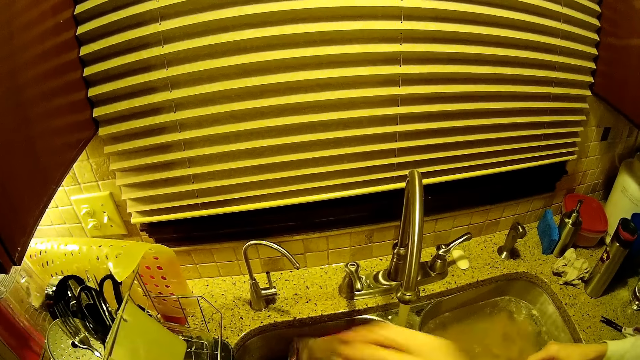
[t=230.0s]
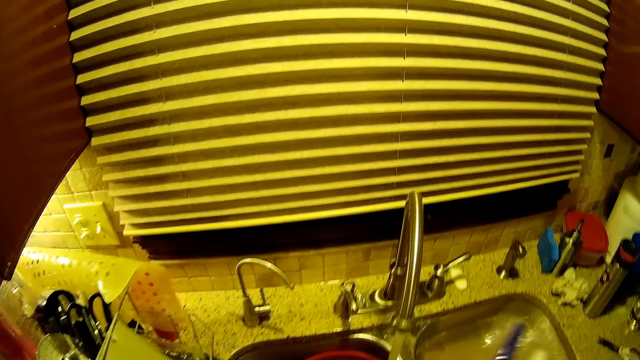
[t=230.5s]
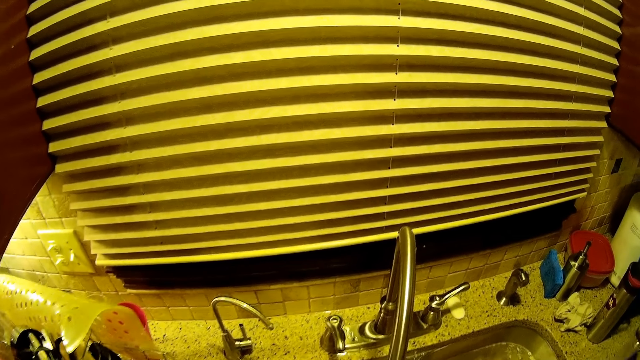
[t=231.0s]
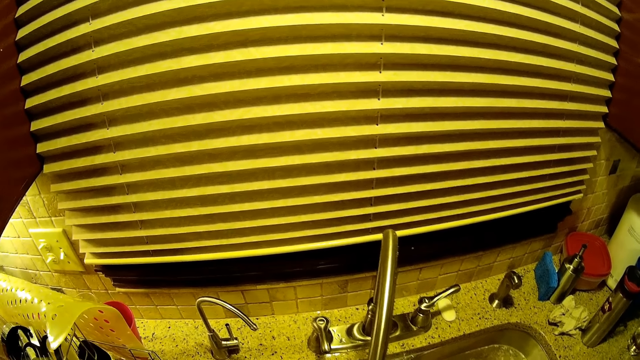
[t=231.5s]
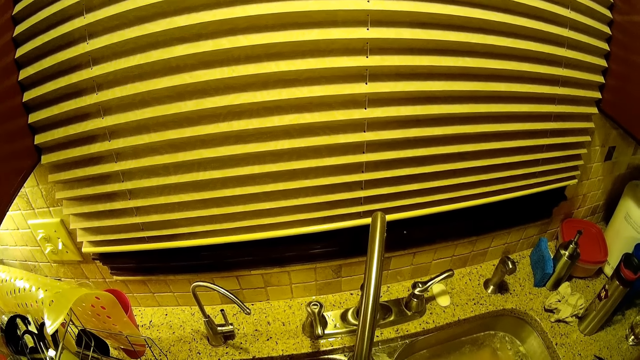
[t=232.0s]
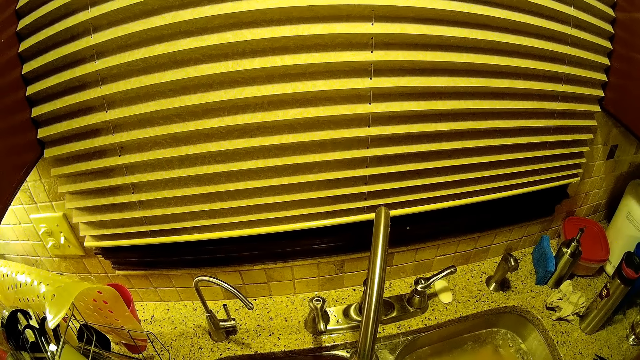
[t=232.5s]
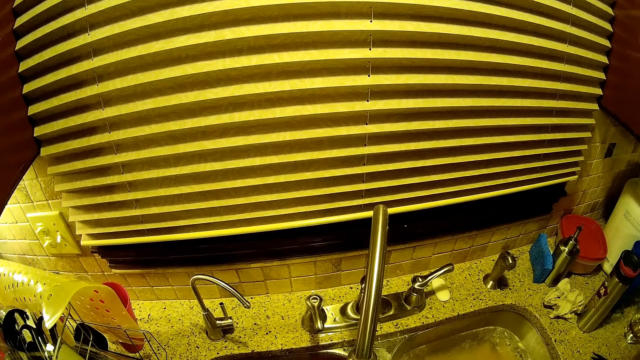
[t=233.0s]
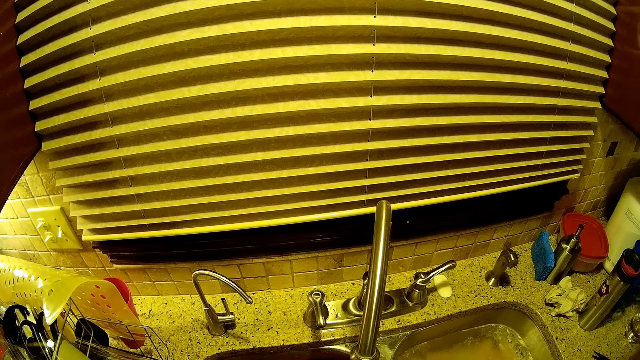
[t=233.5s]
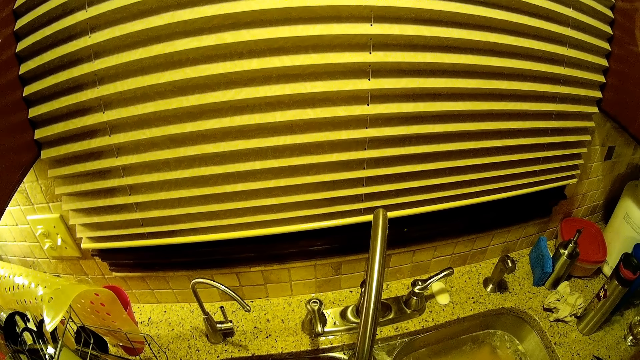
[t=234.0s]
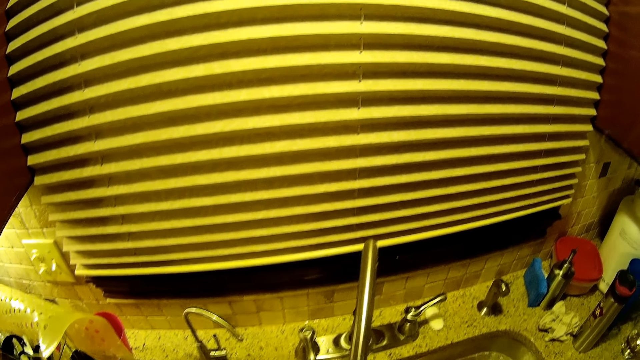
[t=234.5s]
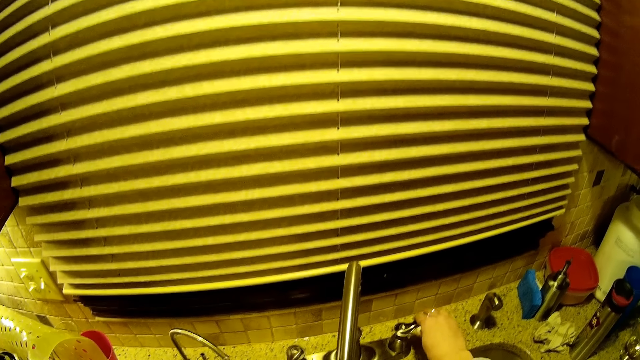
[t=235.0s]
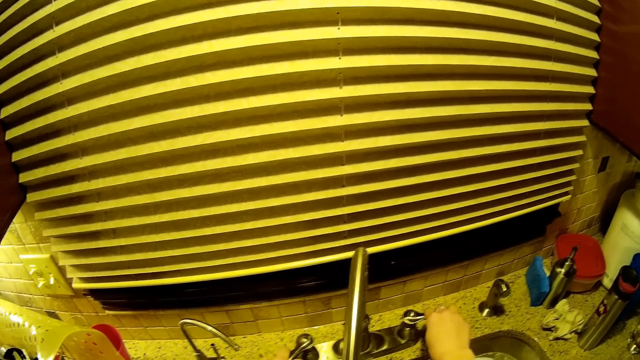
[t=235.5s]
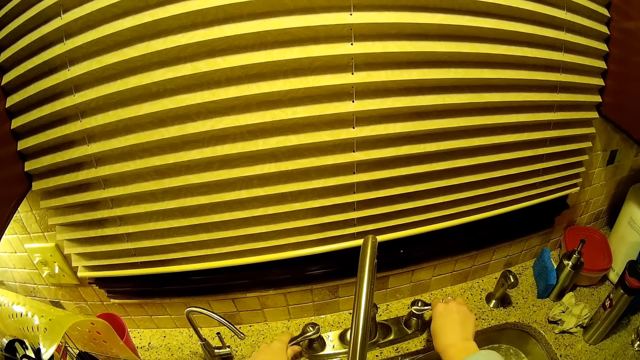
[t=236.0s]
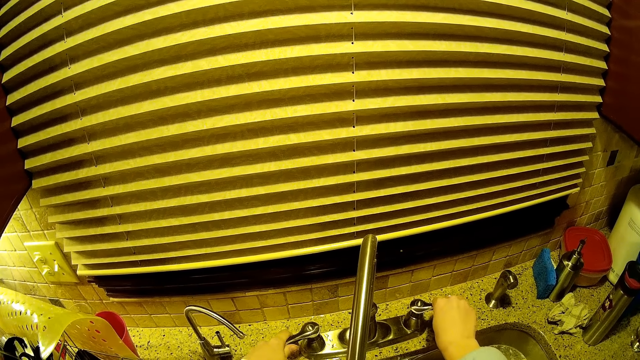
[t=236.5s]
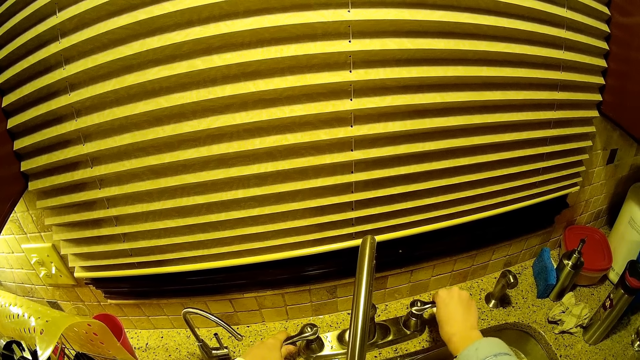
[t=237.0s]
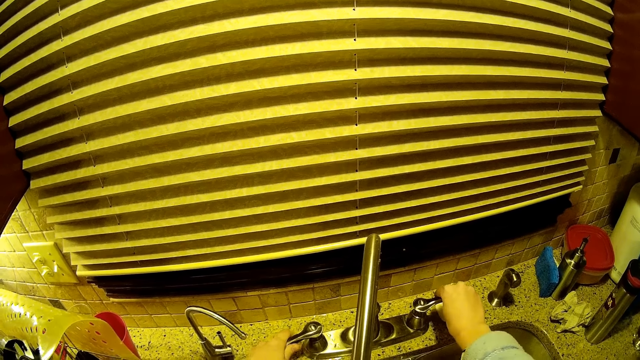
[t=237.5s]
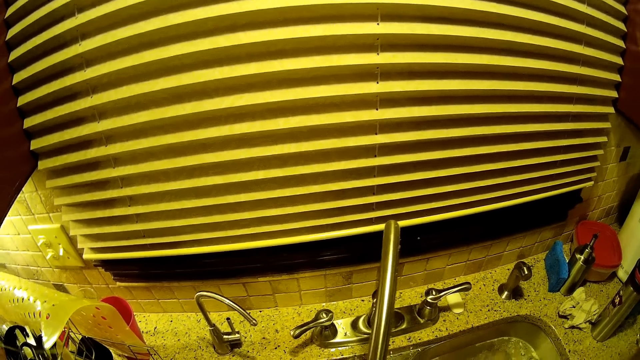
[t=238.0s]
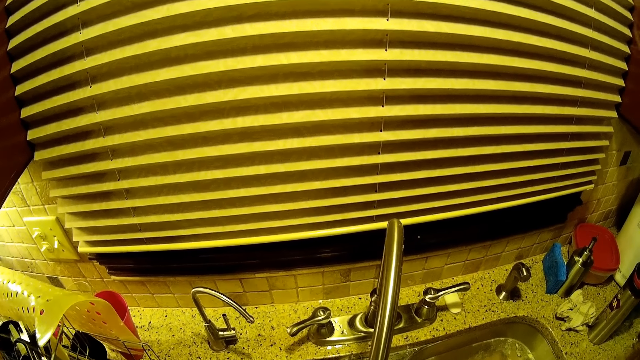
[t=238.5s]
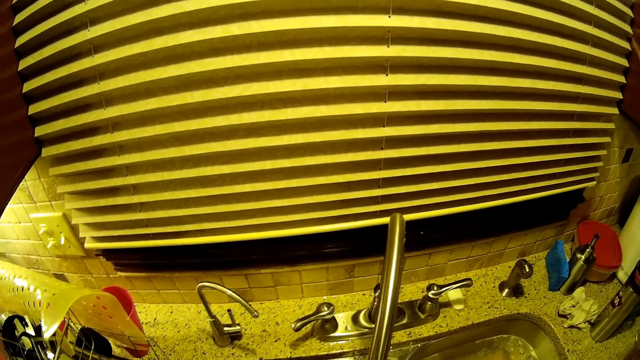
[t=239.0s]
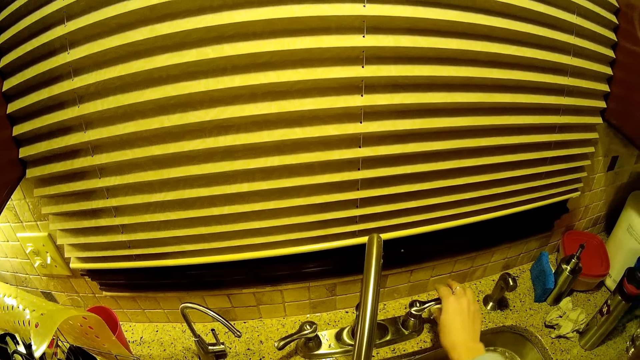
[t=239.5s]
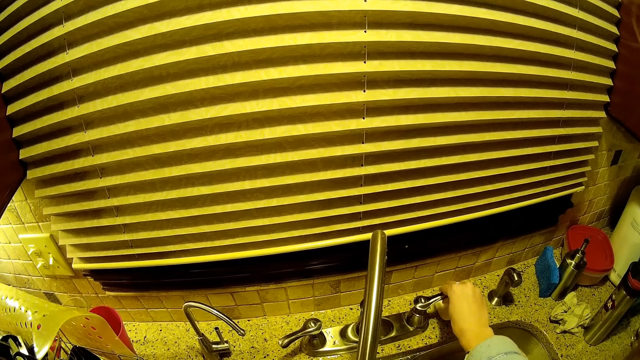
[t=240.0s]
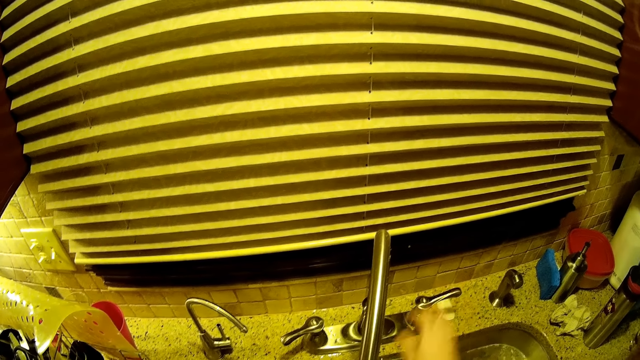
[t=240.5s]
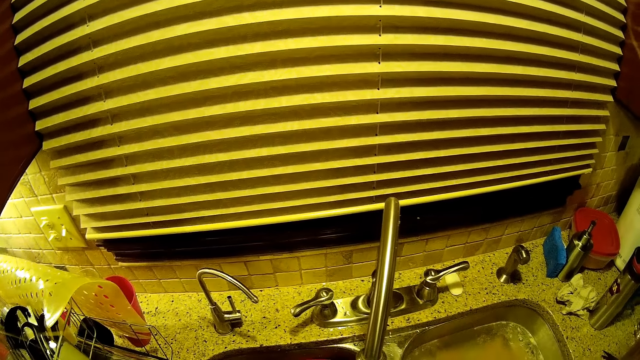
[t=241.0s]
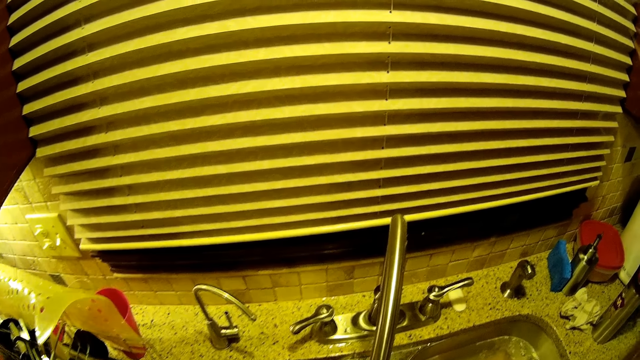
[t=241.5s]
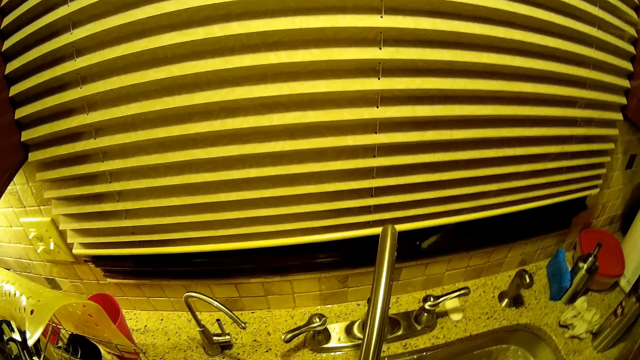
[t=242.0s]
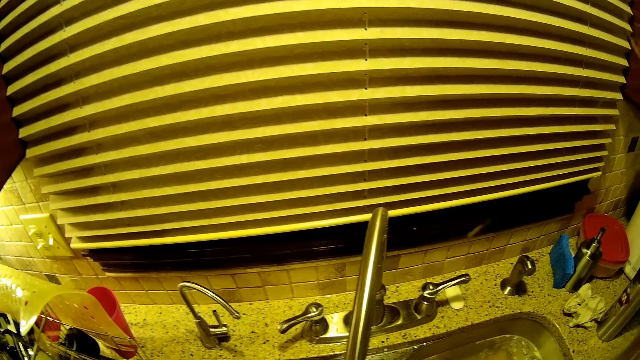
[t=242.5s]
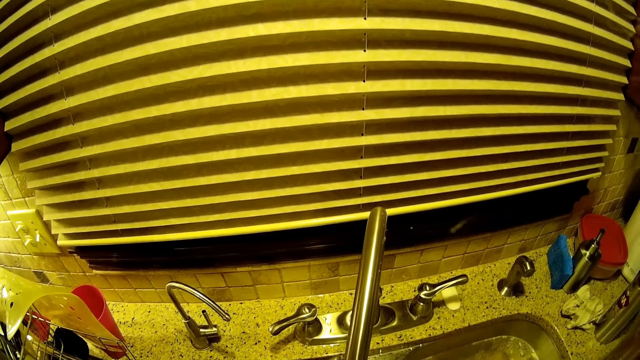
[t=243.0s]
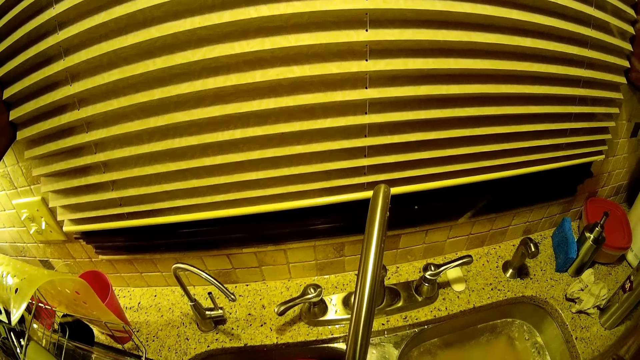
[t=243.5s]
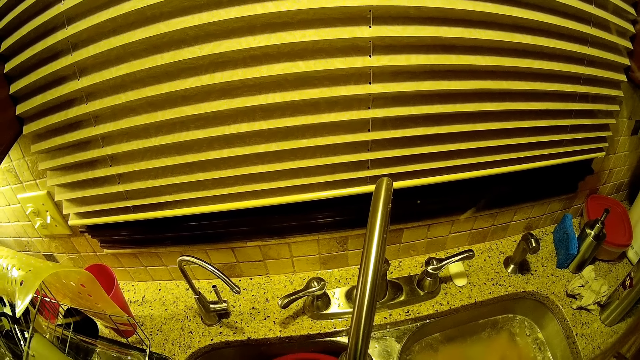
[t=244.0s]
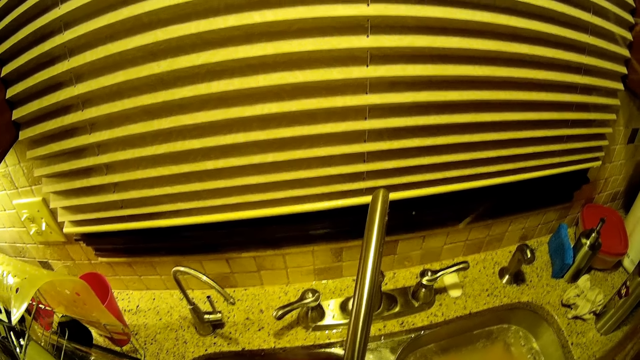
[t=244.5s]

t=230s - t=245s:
A woman pours something in a basin. The camera wearer stands on the floor. They close a tap. They hold the sink tap. They wash something in the sink. They hold the sink tap. They close the tap. They wash something in the sink.

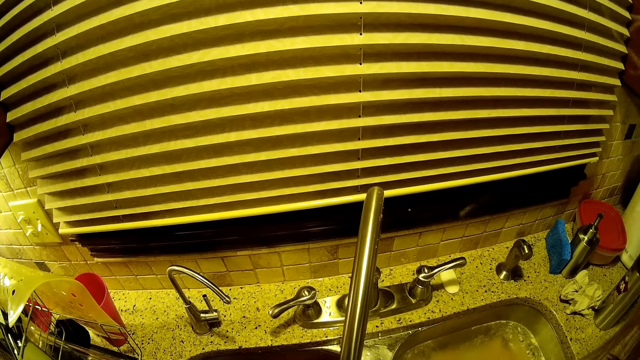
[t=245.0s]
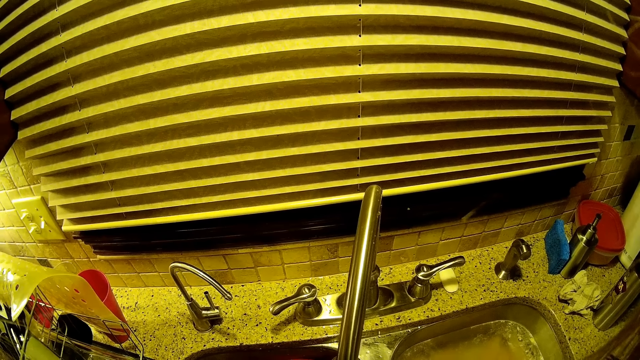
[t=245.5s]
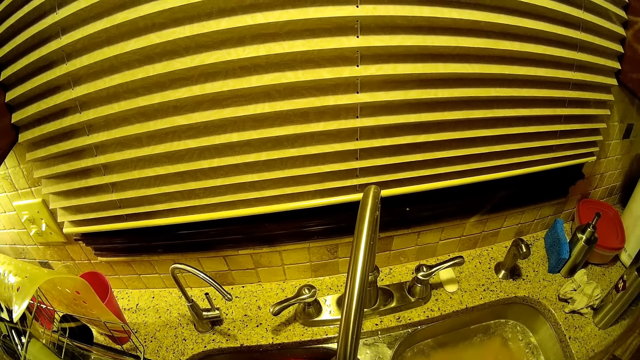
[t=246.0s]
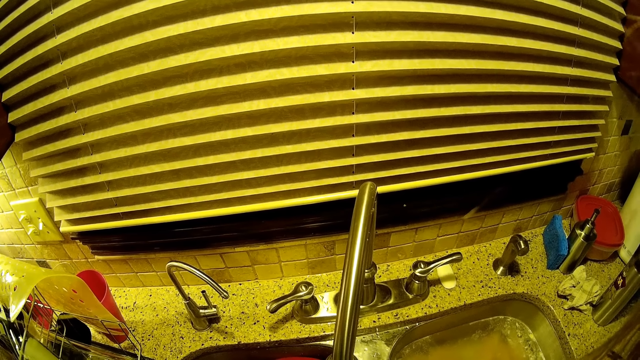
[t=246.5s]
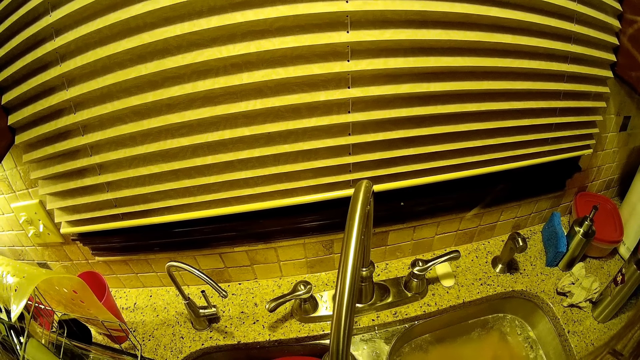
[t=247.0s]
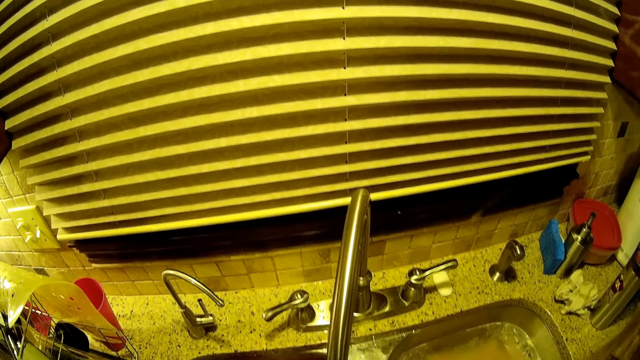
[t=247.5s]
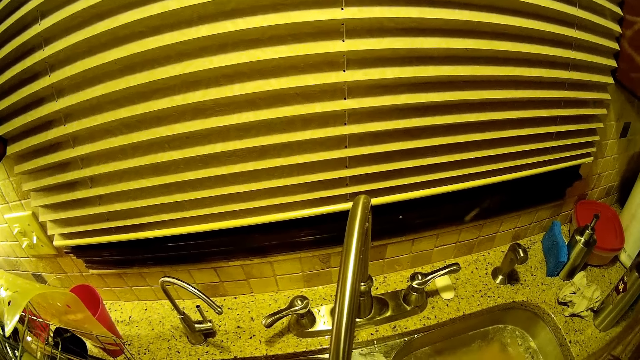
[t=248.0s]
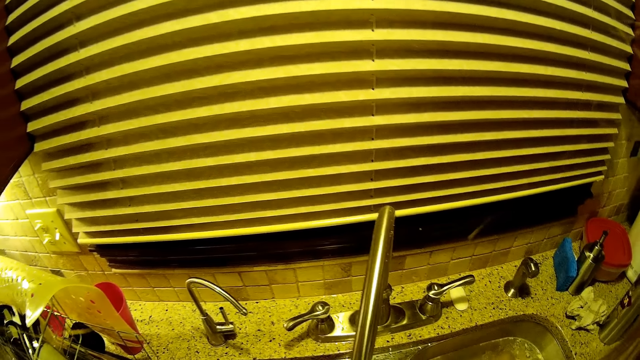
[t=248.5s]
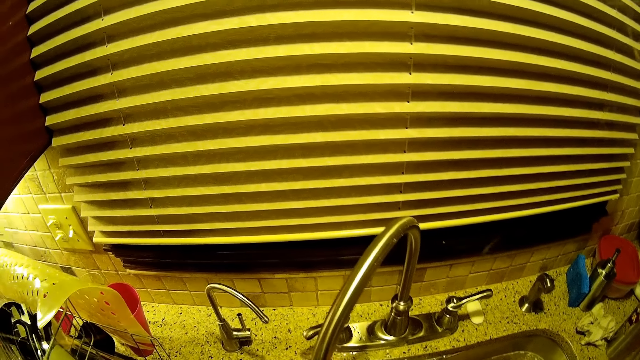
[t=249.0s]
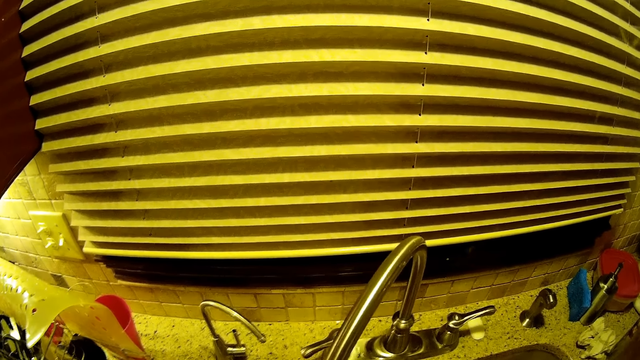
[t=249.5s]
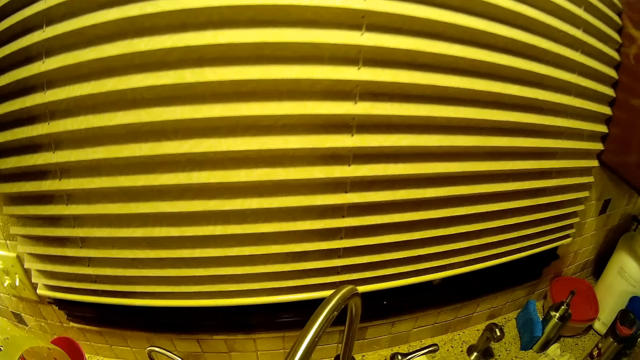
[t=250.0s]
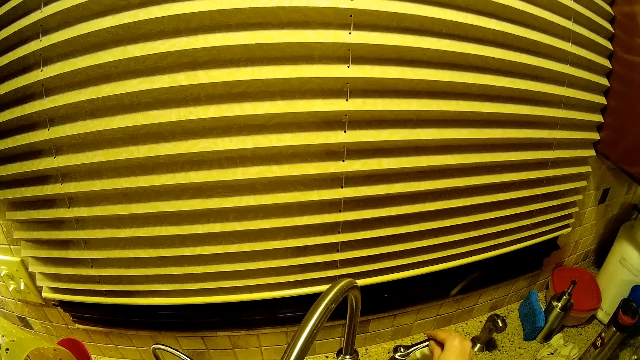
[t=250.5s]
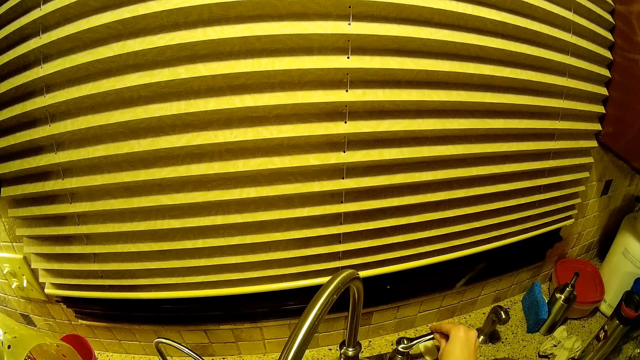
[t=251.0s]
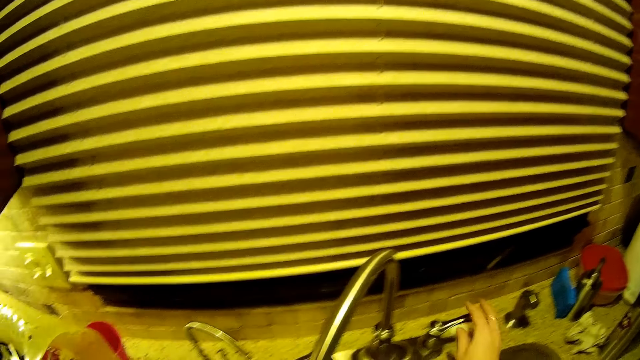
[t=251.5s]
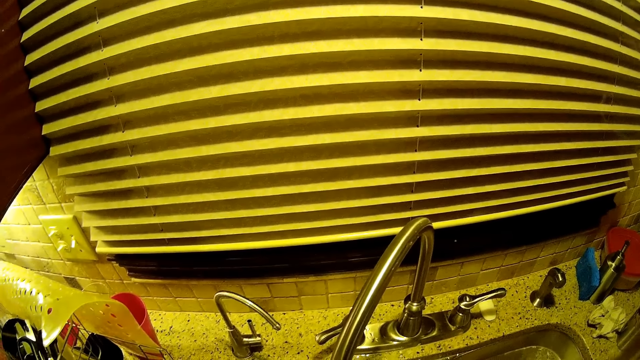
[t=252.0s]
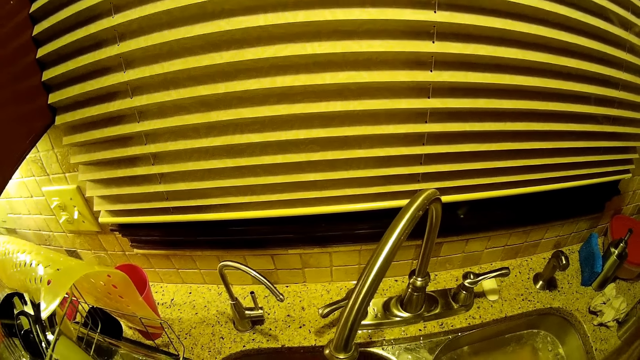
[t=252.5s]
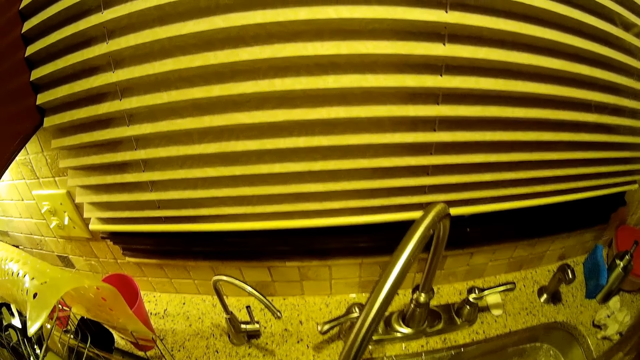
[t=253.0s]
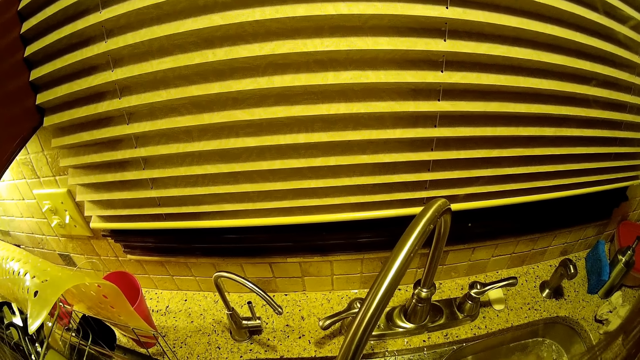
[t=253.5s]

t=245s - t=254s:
The camera wearer holds the sink tap. They wash something in the sink.
